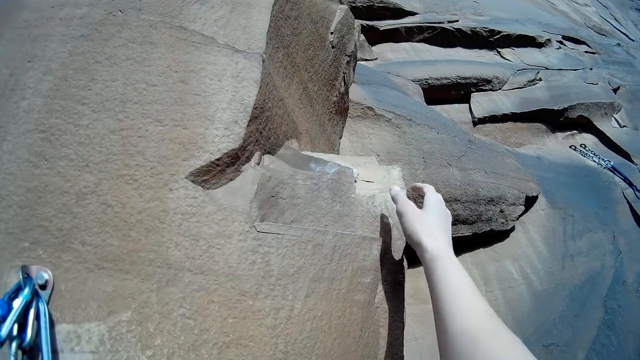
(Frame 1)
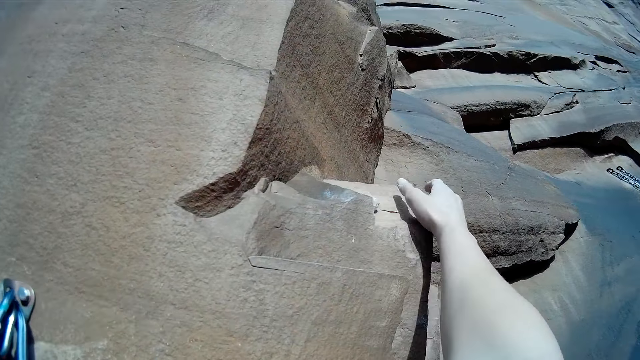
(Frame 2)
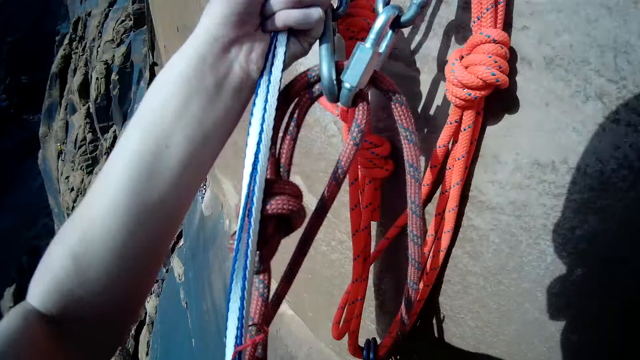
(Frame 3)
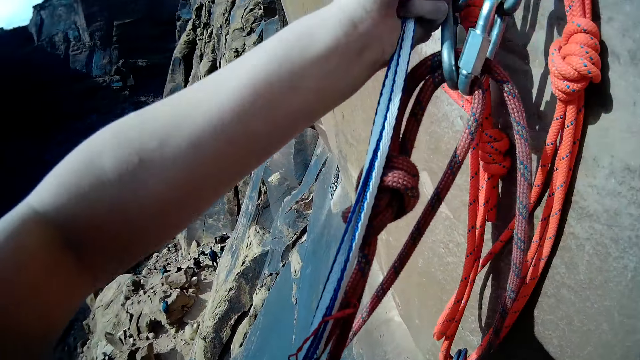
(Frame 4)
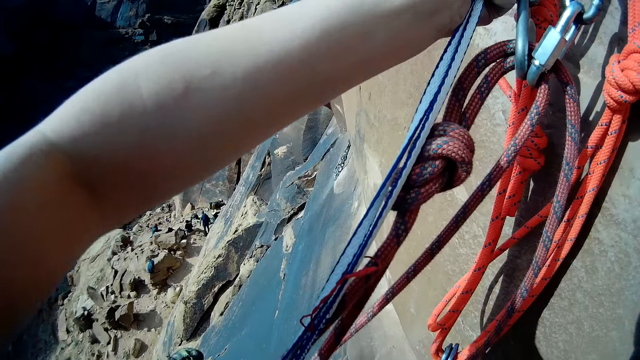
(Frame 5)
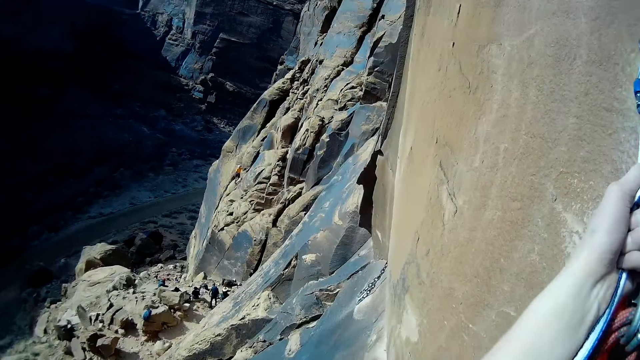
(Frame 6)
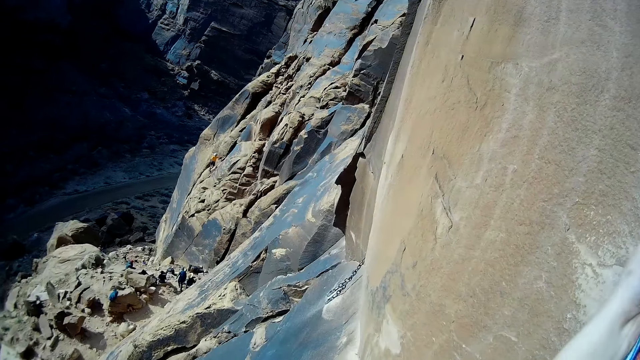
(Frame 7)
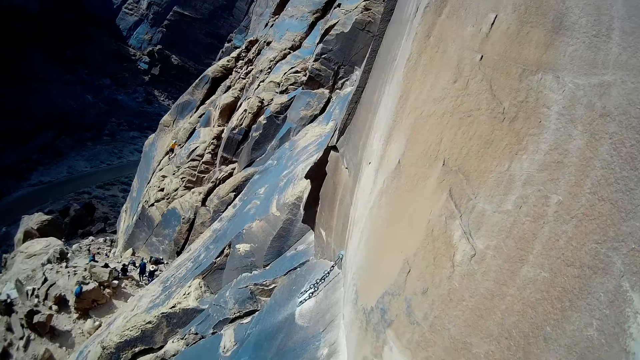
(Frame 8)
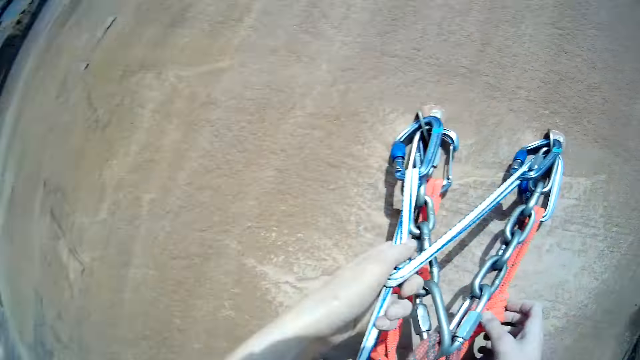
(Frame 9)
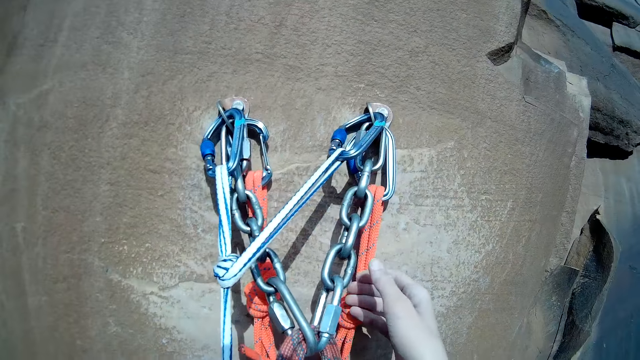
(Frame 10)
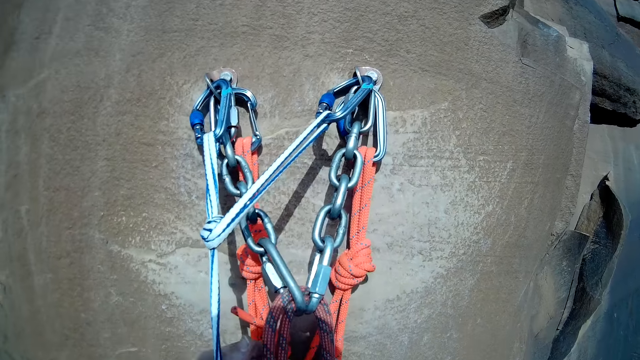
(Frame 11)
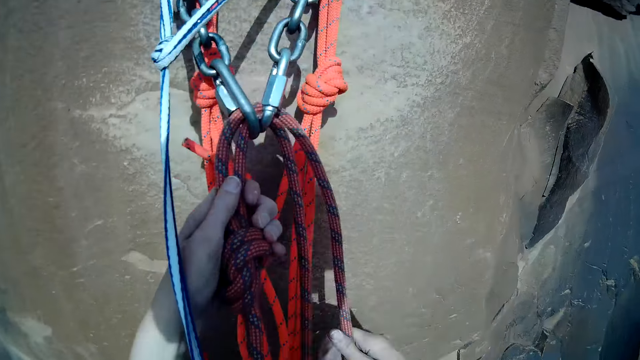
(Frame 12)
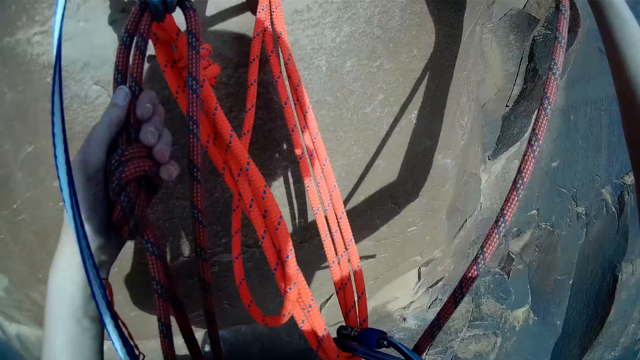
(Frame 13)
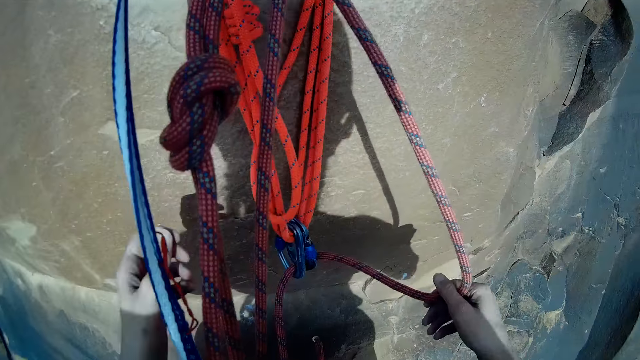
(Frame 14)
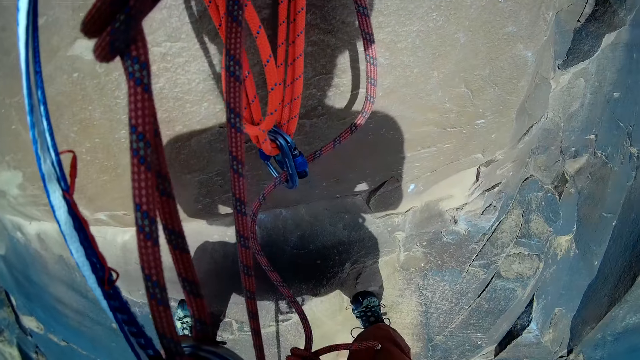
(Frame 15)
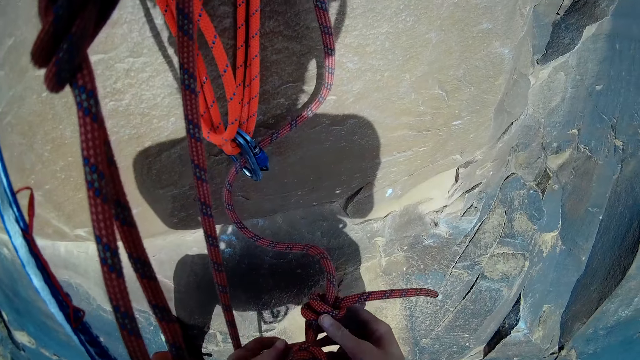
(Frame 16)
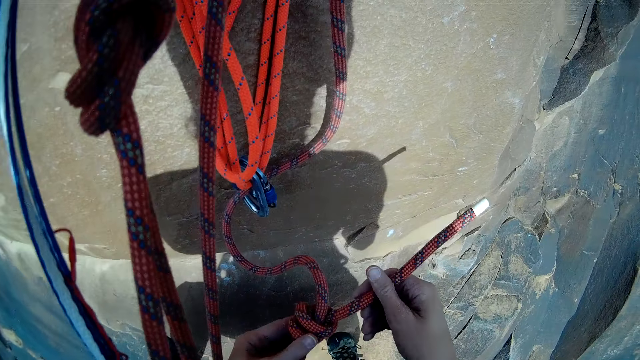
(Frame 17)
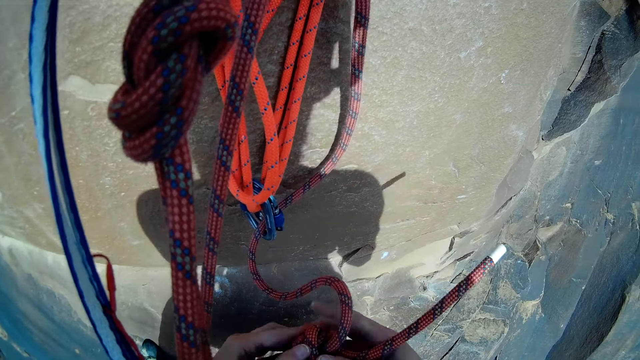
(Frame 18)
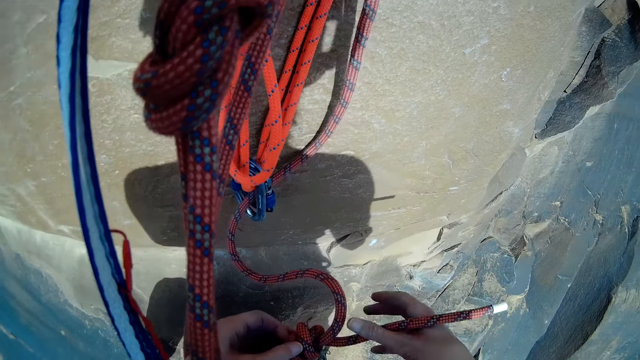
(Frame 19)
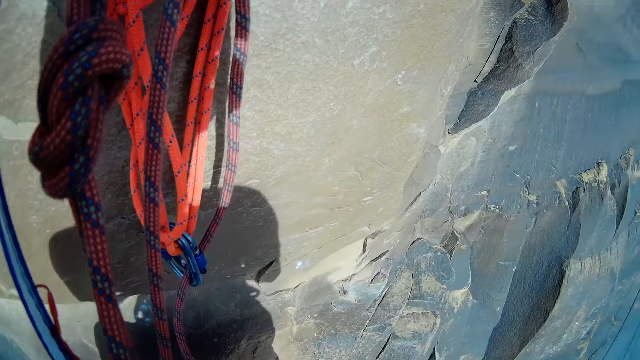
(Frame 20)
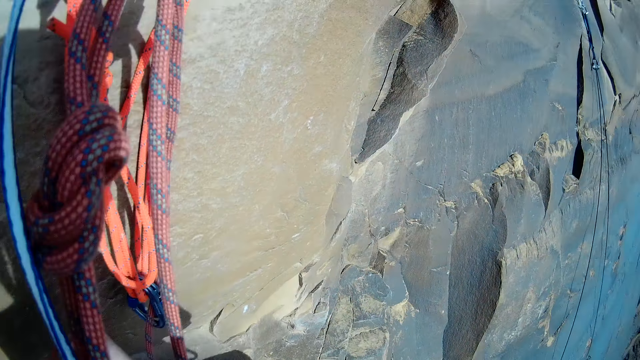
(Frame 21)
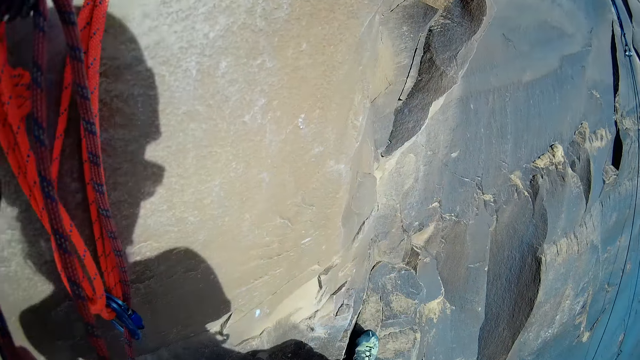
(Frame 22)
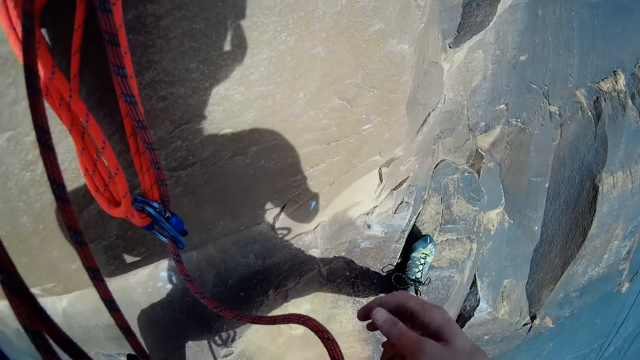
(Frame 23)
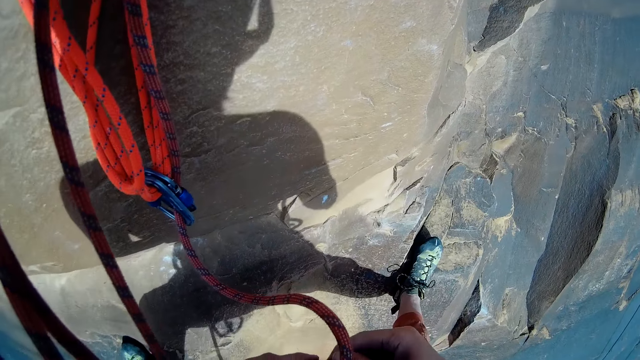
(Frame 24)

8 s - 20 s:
The camera wearer supports himself with a mountain and a rope. He holds the rock. He holds the ropes. He holds the chain. He holds the climbing rope. He unties another rope.

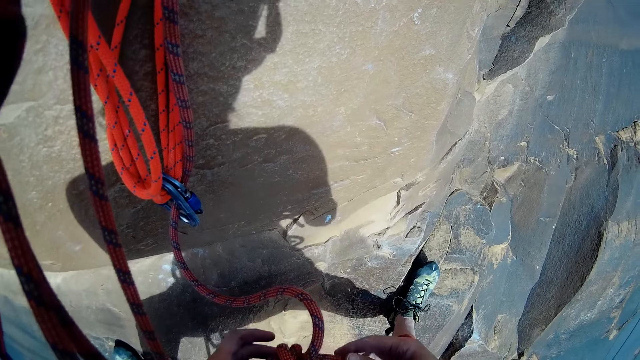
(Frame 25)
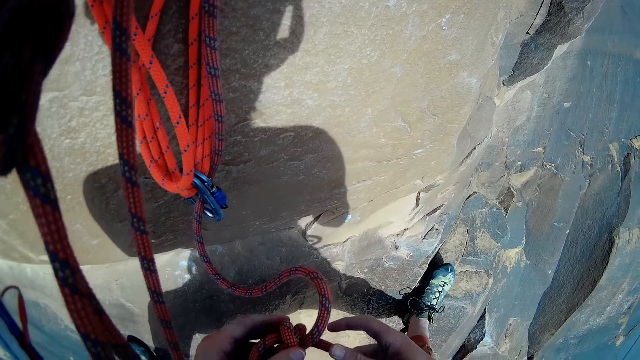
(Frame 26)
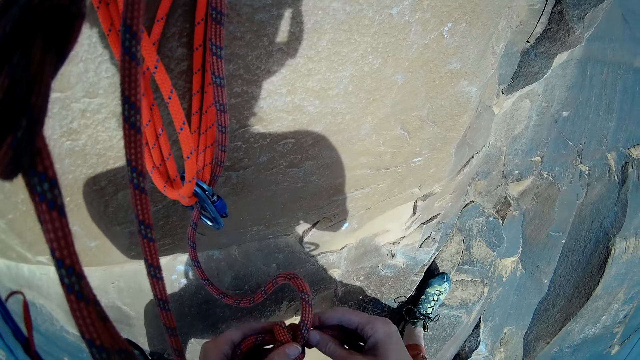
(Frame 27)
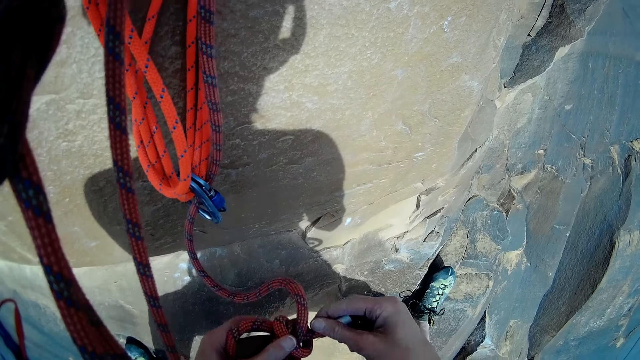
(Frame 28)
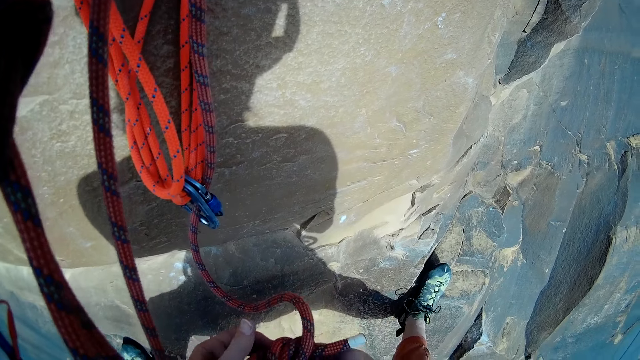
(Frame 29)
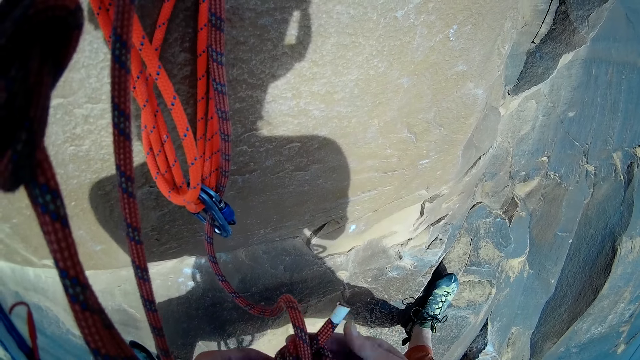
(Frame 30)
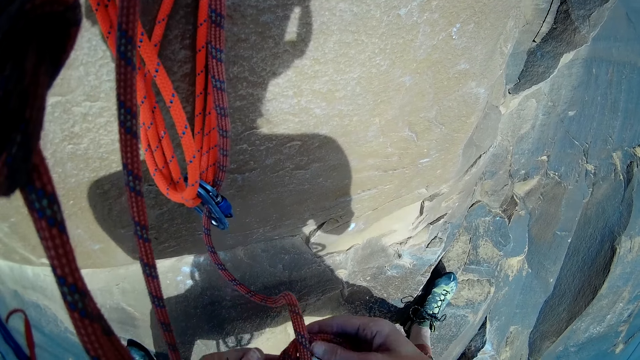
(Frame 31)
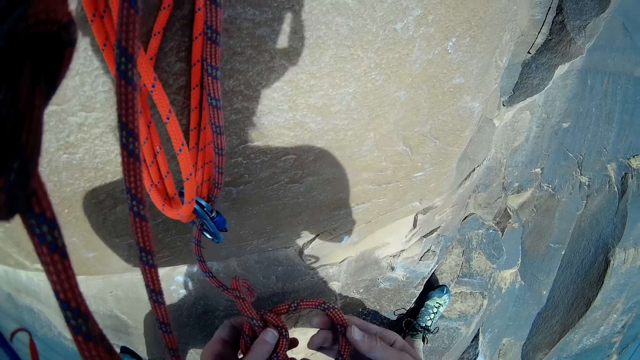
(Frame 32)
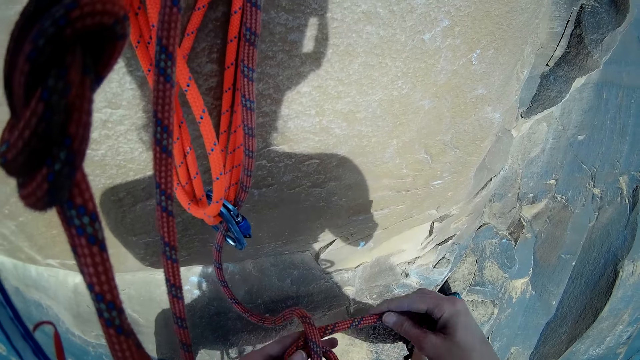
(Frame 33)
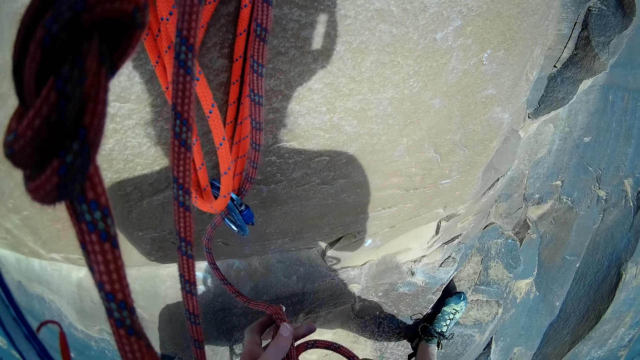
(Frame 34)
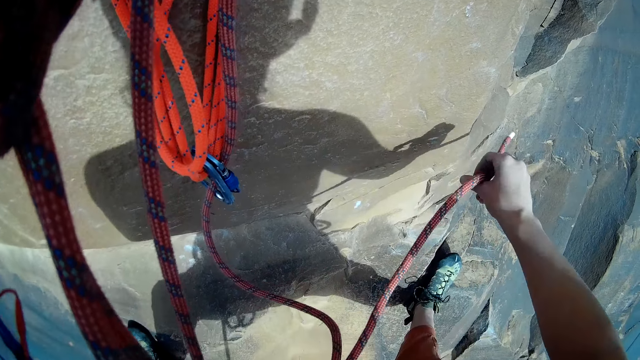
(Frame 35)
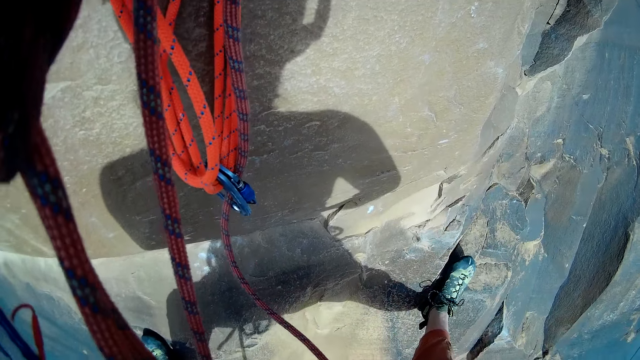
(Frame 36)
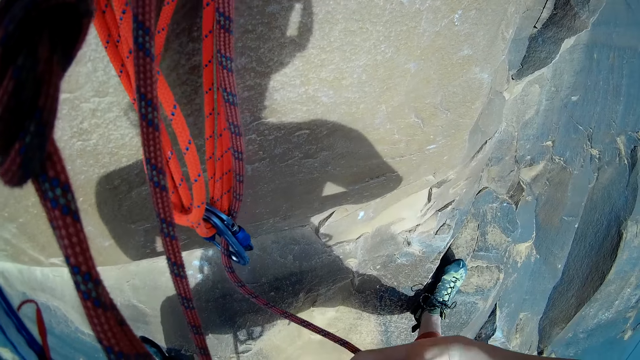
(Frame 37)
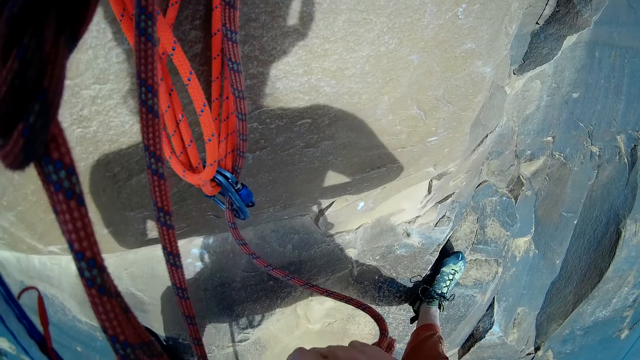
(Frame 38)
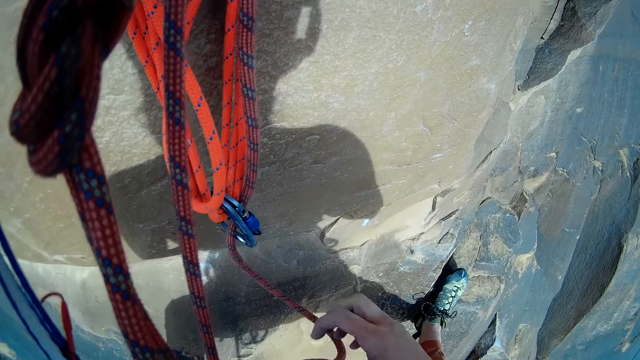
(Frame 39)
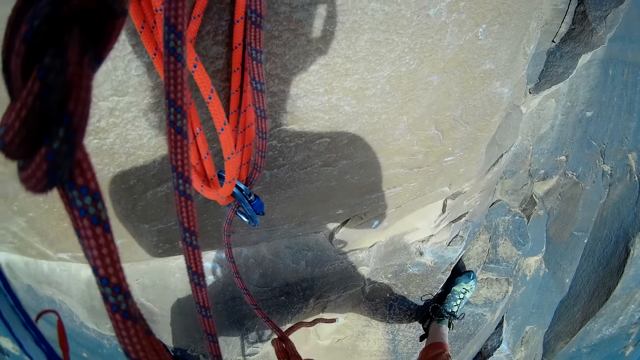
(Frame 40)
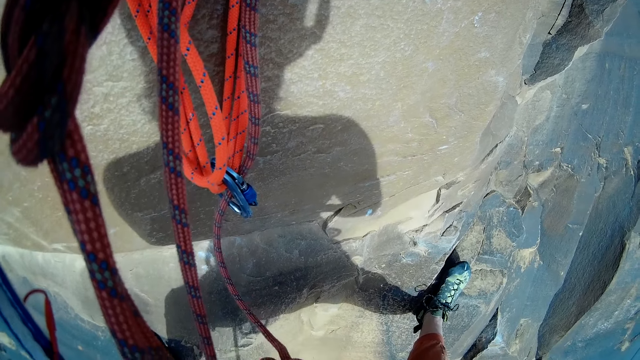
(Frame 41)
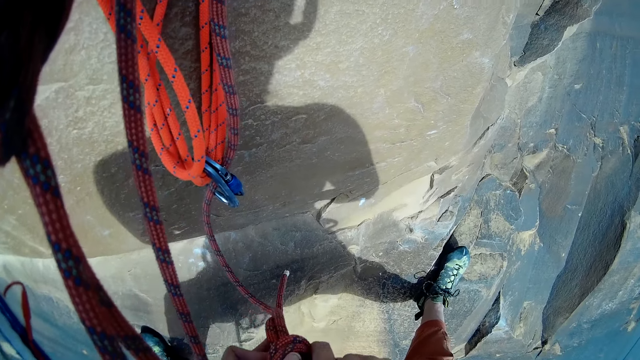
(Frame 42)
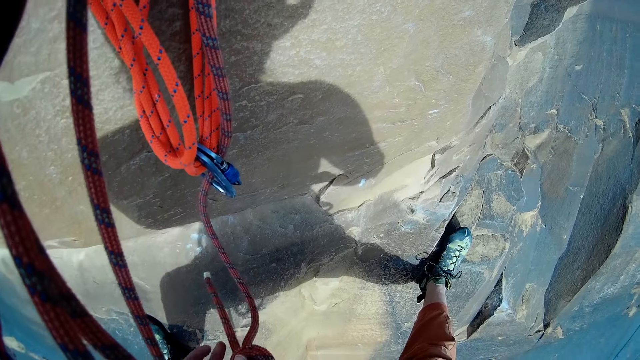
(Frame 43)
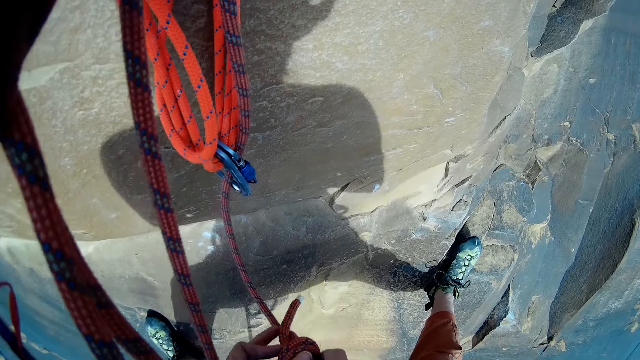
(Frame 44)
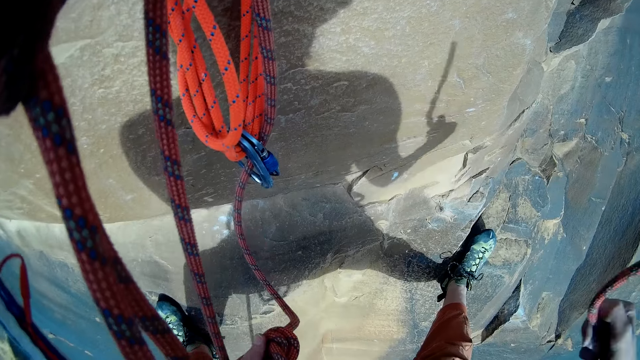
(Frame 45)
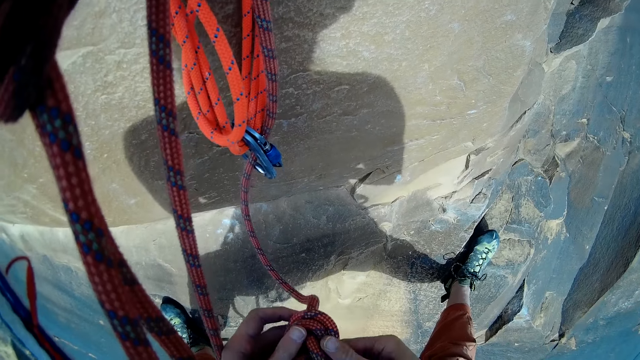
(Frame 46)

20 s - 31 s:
The camera wearer unties the climbing rope.
